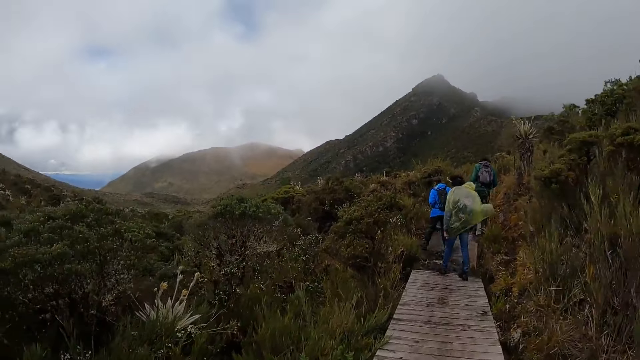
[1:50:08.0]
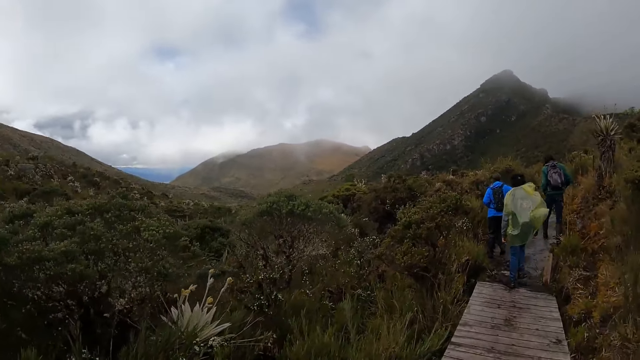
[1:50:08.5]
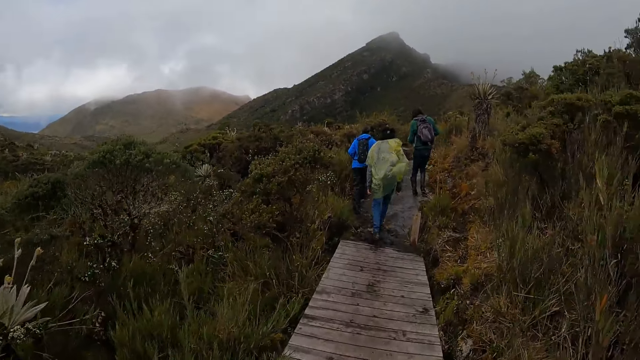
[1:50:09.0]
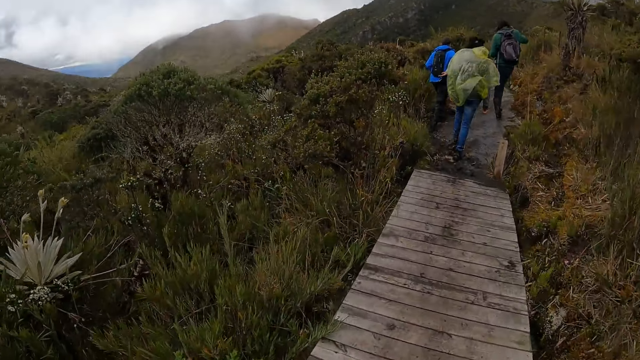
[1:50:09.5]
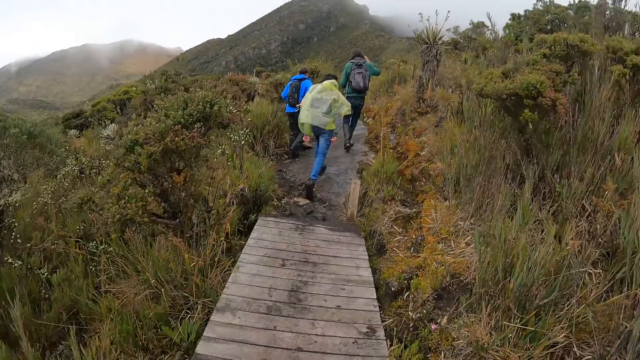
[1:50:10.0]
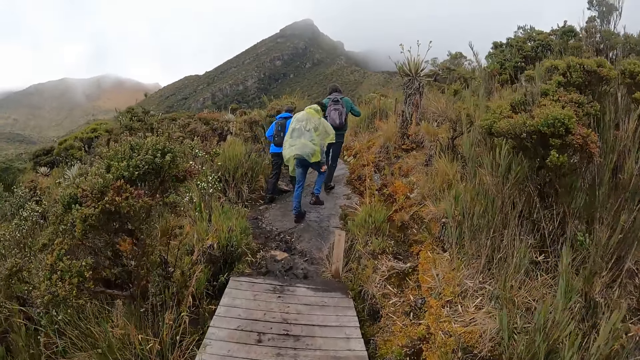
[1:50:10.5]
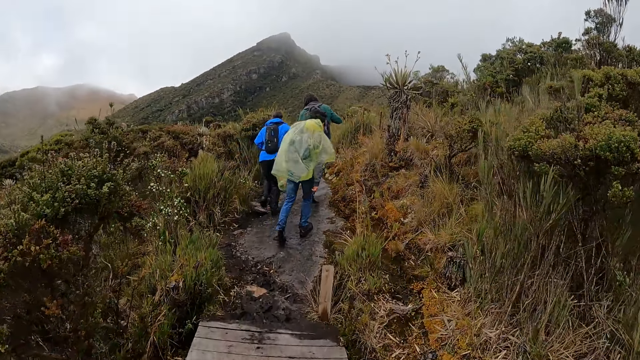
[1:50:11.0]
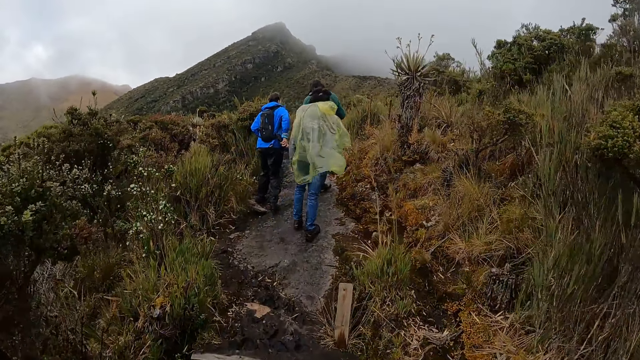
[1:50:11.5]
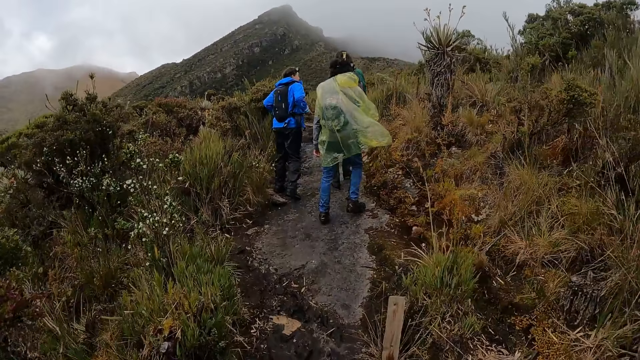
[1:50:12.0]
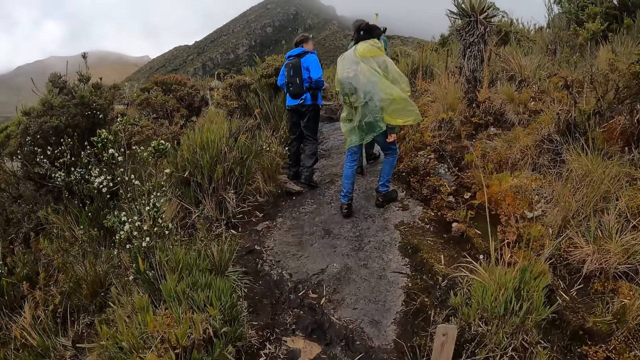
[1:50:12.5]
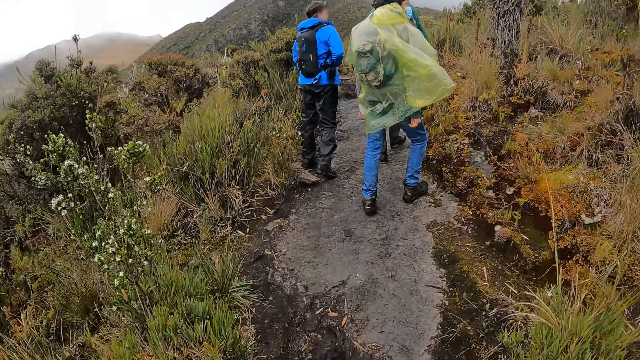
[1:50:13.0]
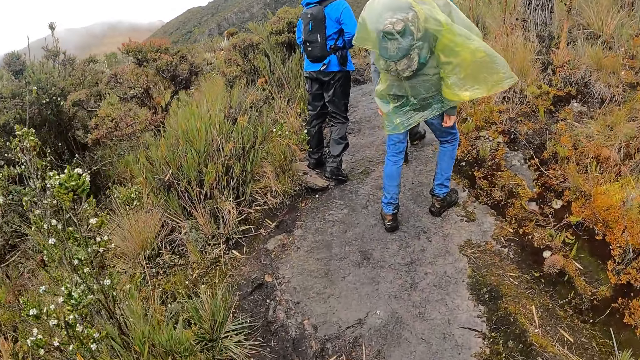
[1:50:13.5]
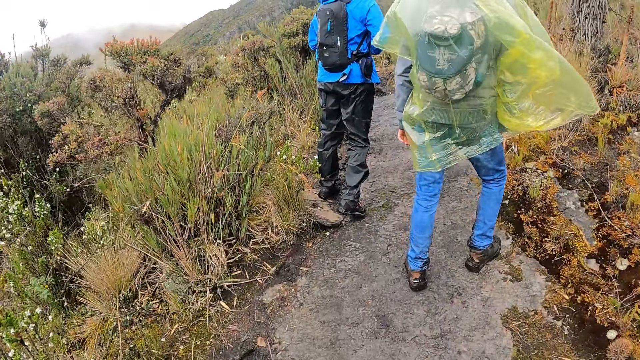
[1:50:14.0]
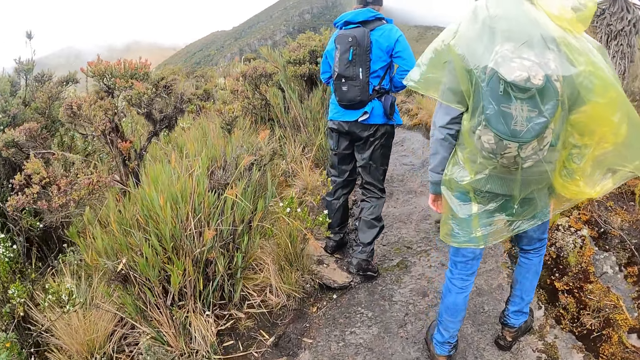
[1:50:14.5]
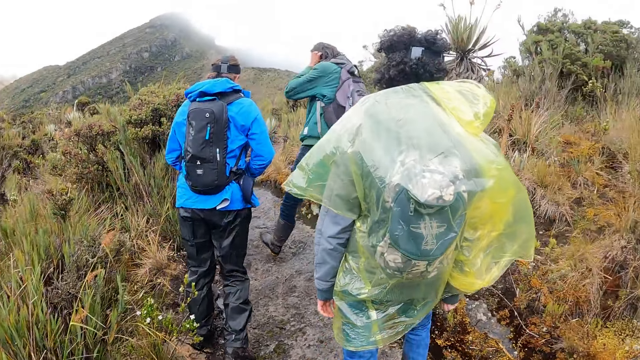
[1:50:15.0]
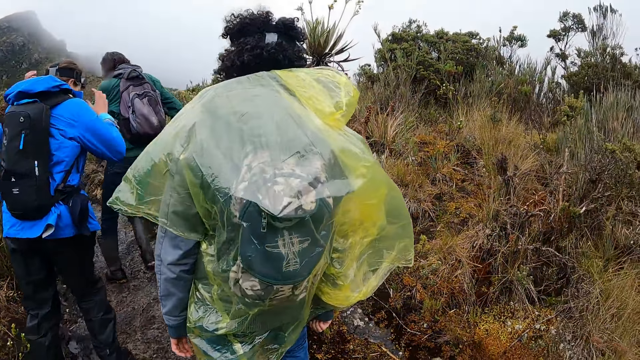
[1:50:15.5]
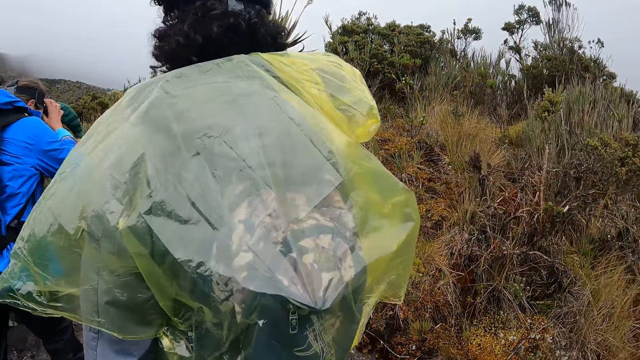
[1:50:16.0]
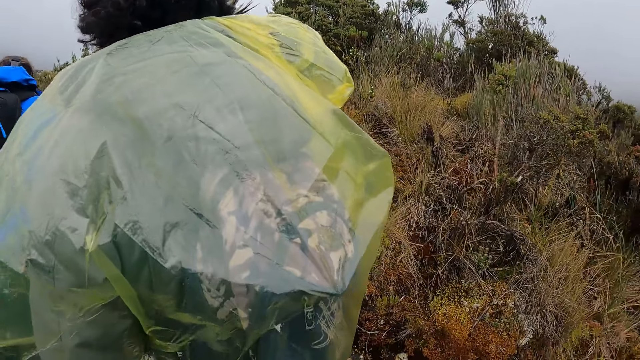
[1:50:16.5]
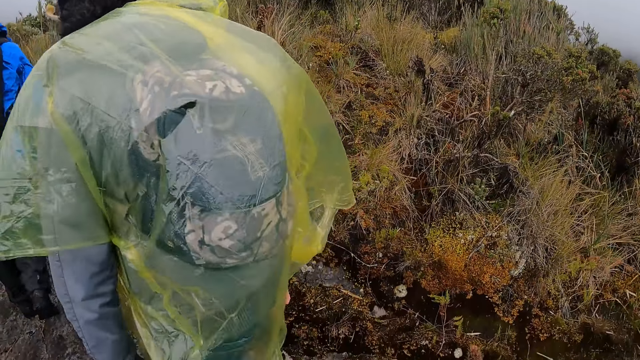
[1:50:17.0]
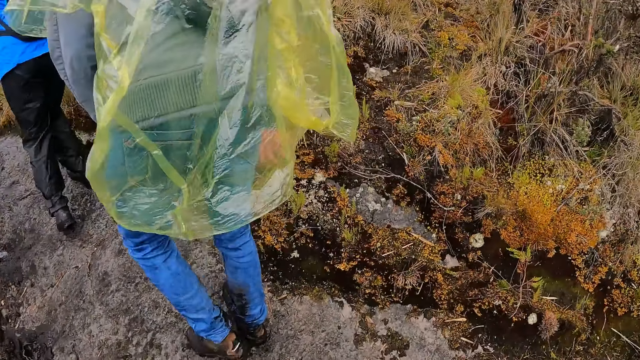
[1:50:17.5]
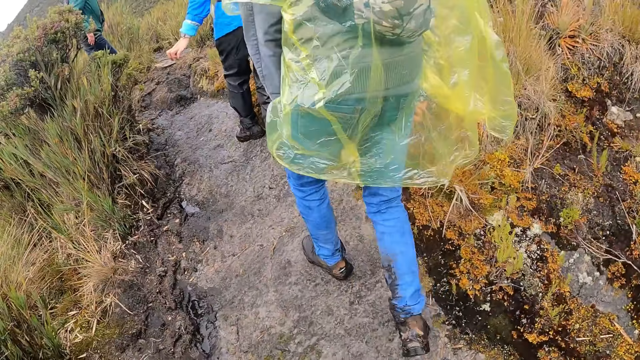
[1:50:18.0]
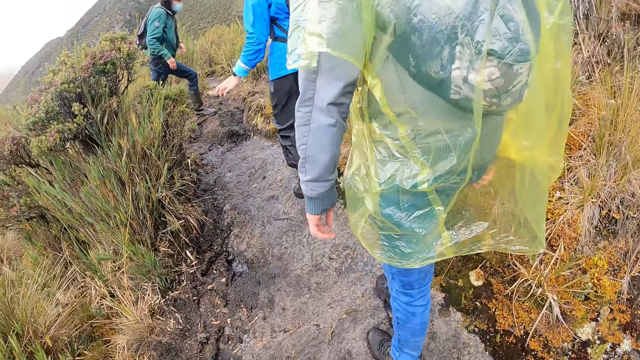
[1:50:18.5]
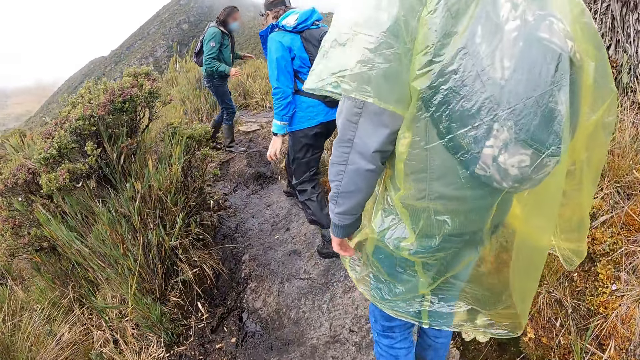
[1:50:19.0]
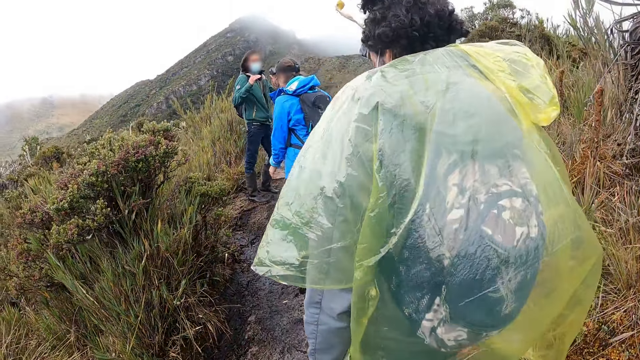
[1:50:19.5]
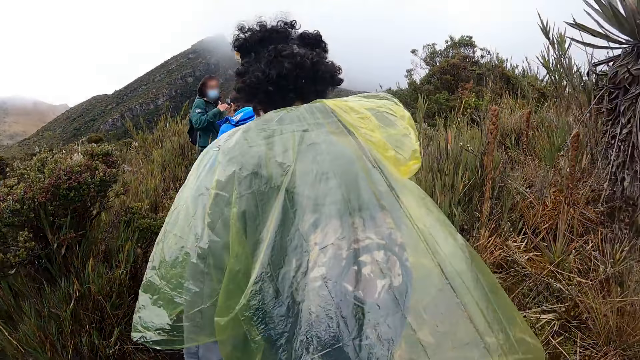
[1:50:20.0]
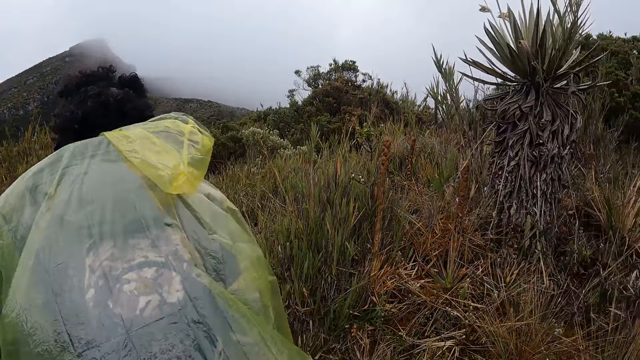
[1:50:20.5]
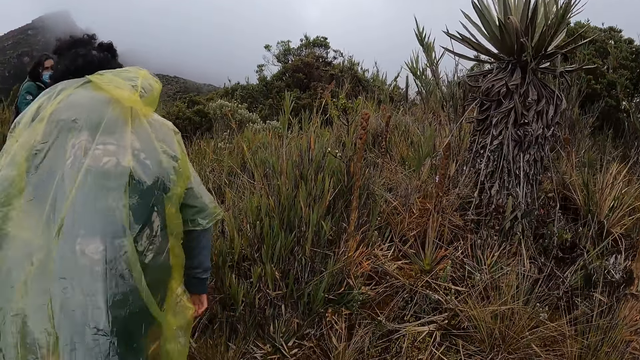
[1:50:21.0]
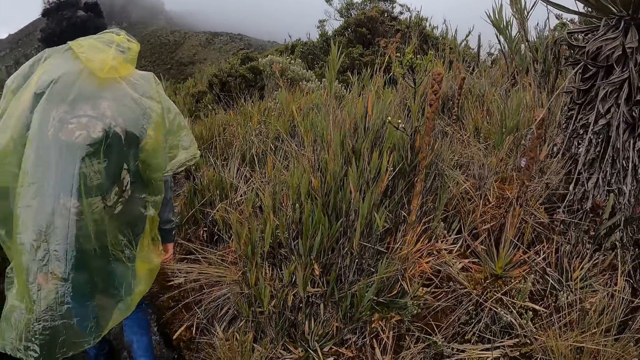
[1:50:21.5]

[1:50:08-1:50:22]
The camera wearer walks in a path. Men walk in a path. A man does something with both hands. The men walk in a path.

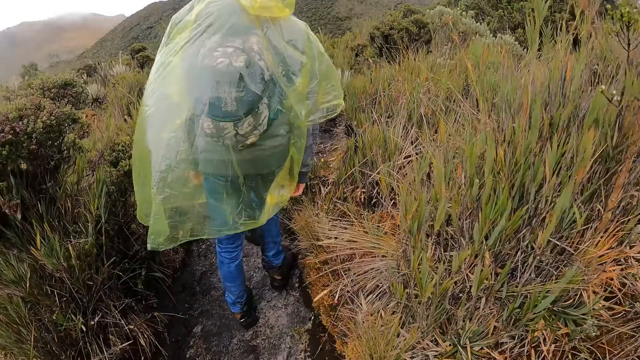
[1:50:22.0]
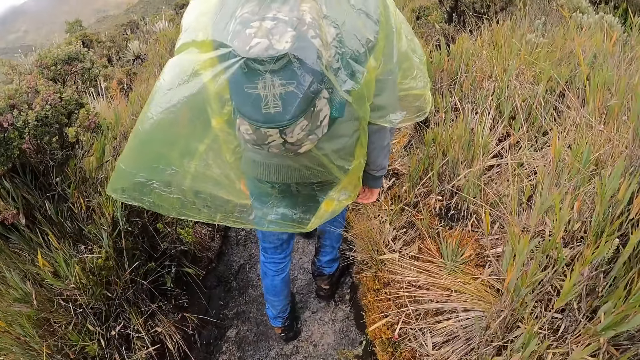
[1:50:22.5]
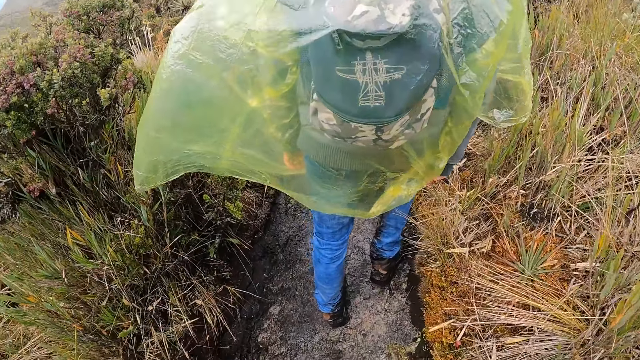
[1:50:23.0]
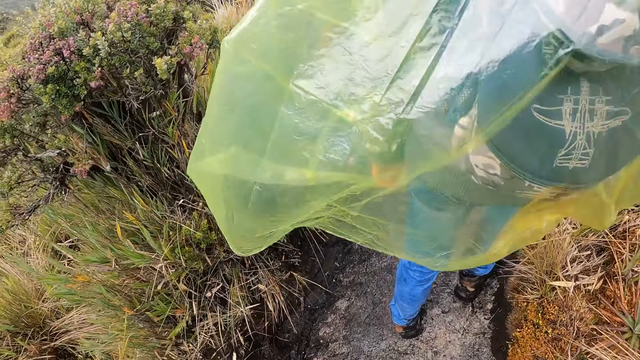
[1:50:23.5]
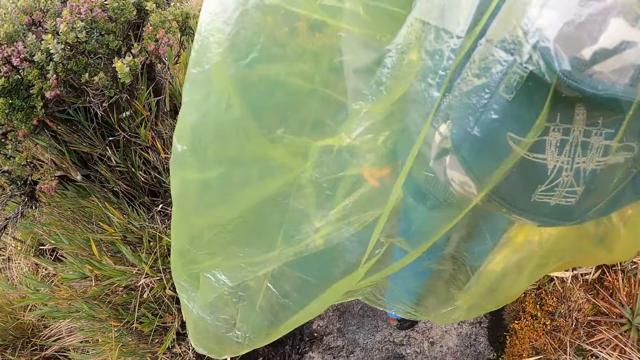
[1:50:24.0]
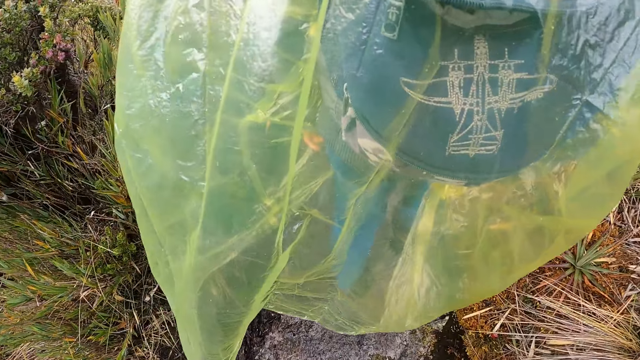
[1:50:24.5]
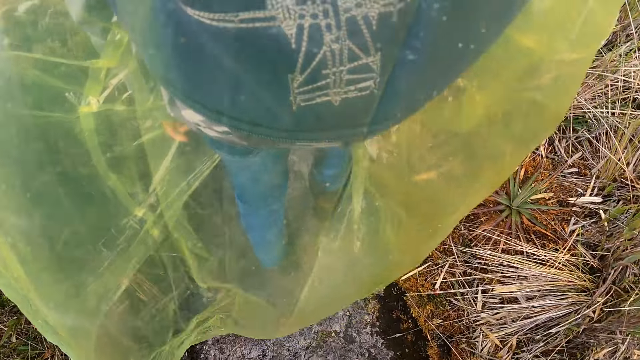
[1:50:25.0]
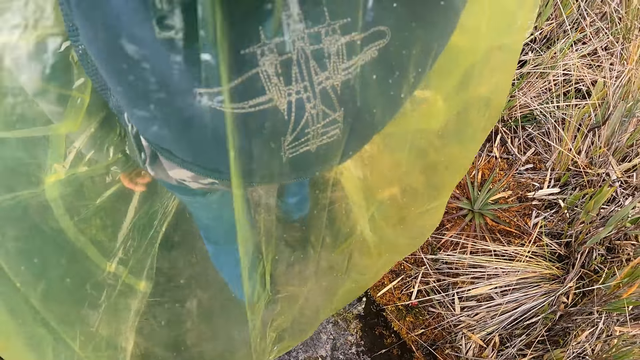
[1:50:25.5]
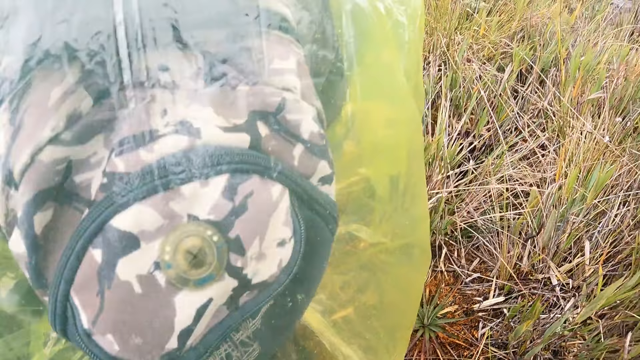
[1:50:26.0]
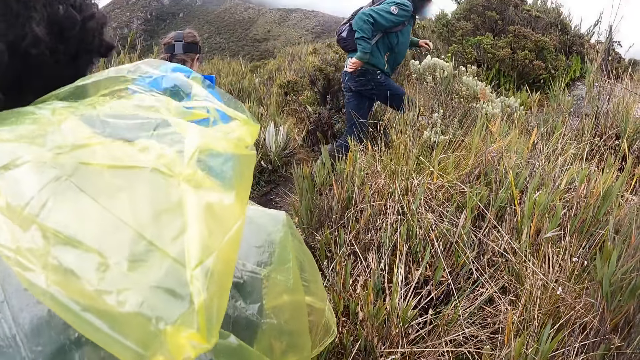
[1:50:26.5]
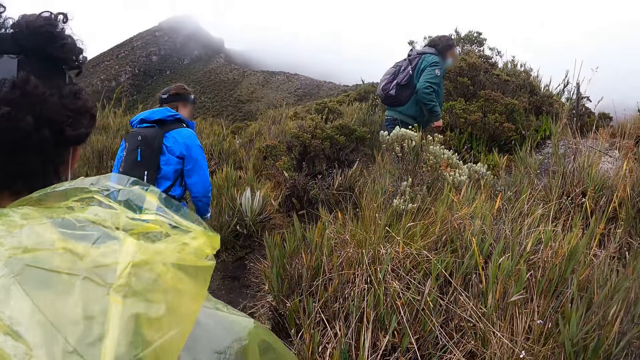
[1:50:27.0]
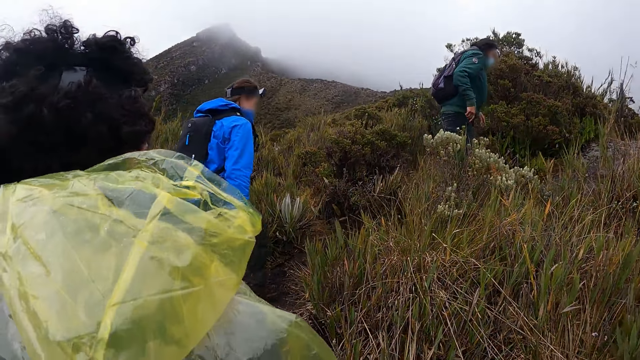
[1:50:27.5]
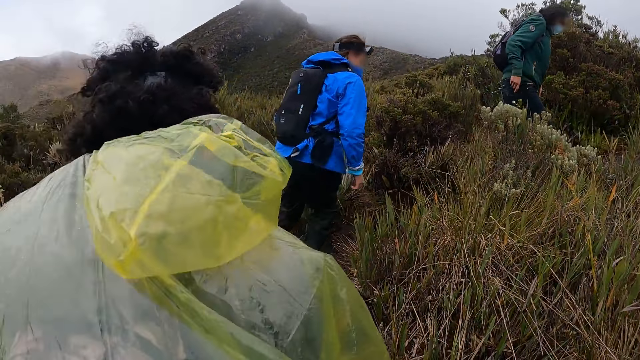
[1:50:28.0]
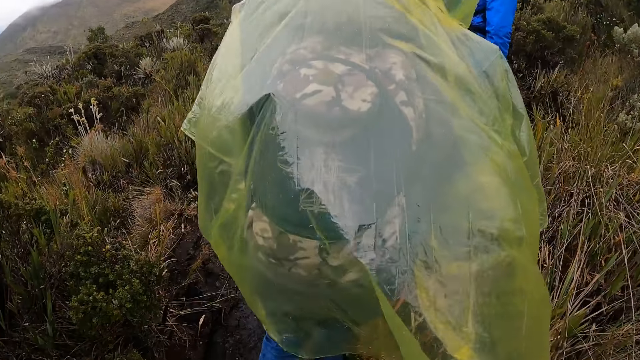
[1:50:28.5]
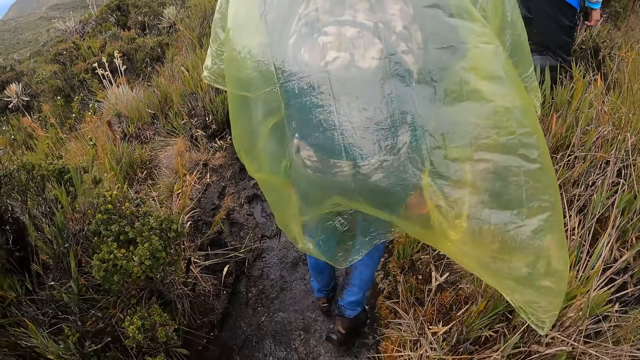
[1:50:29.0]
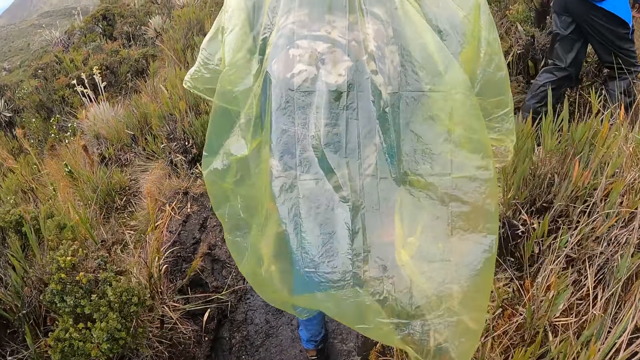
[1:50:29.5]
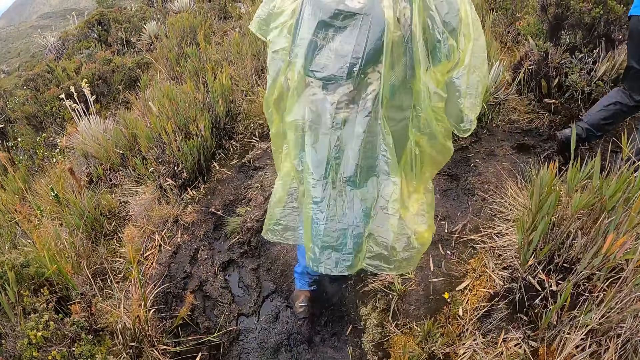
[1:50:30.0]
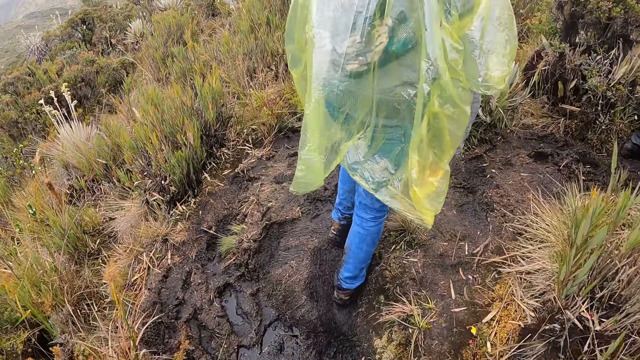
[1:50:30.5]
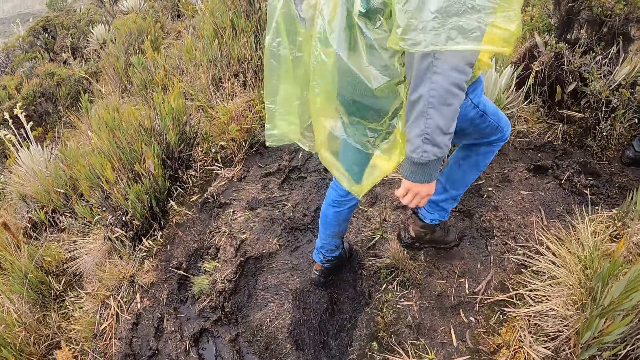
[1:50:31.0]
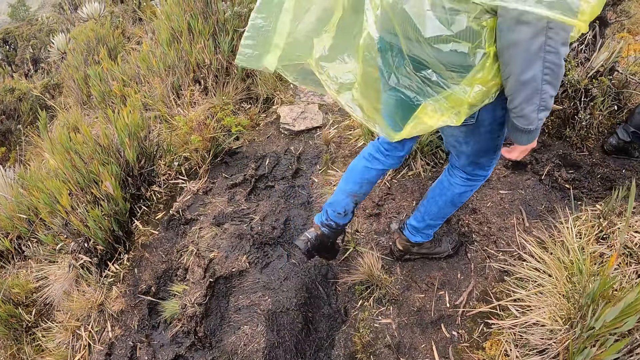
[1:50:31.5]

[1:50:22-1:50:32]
Men do something. The men walk in a path.
